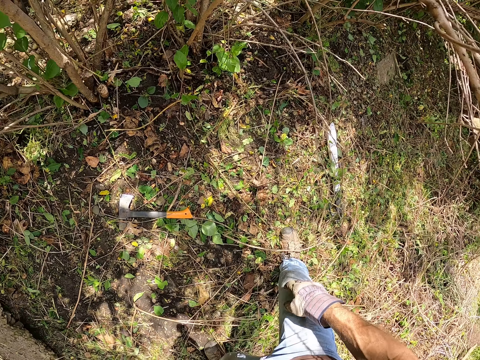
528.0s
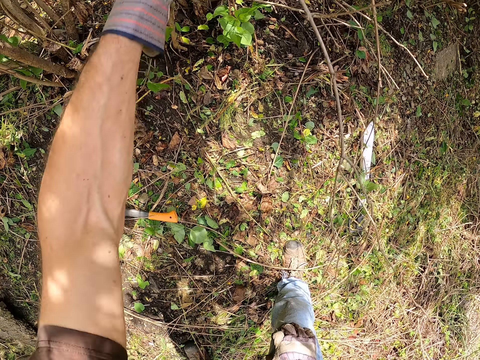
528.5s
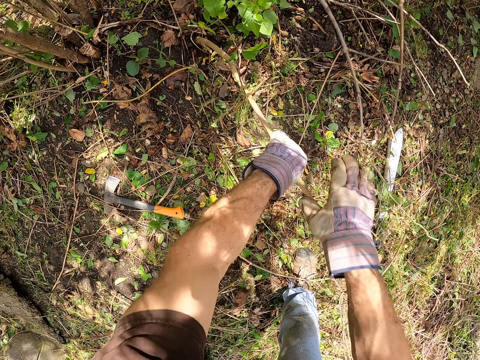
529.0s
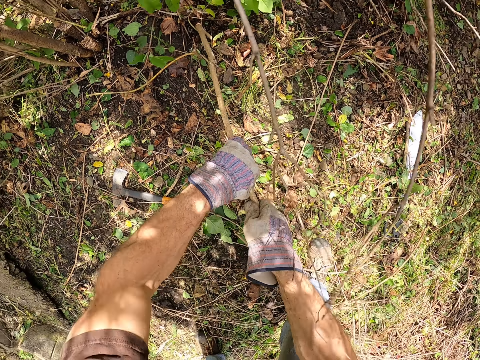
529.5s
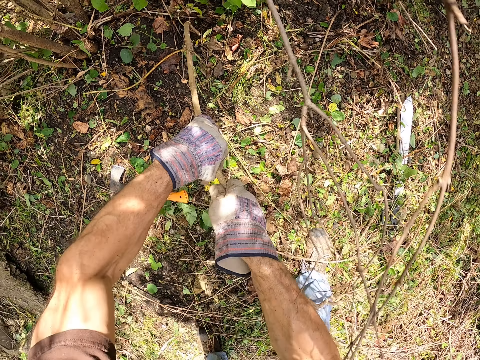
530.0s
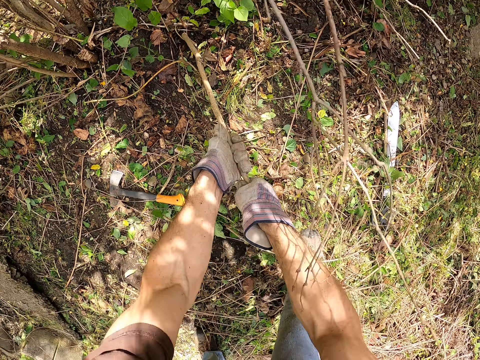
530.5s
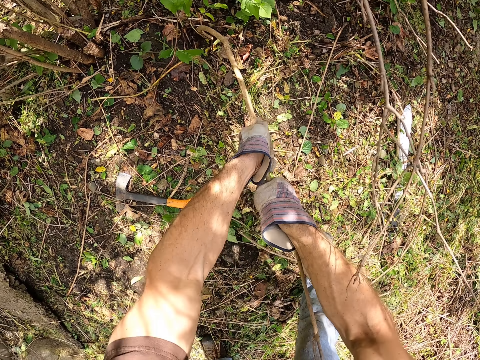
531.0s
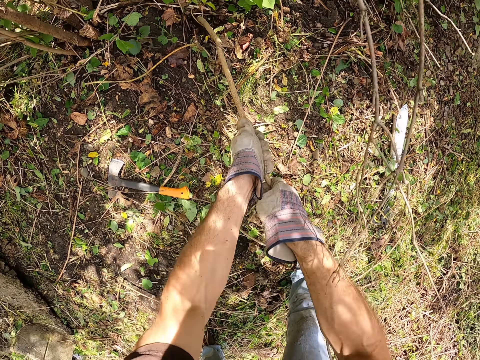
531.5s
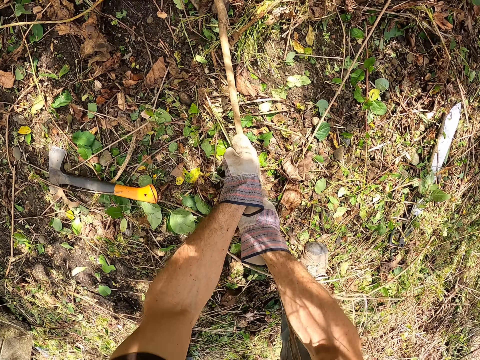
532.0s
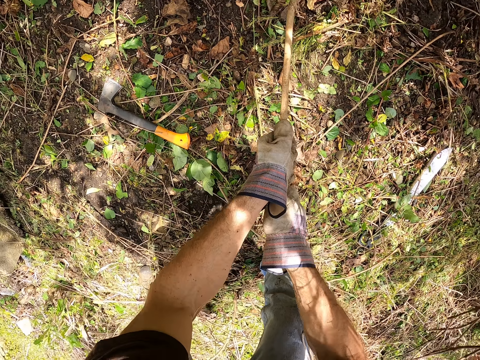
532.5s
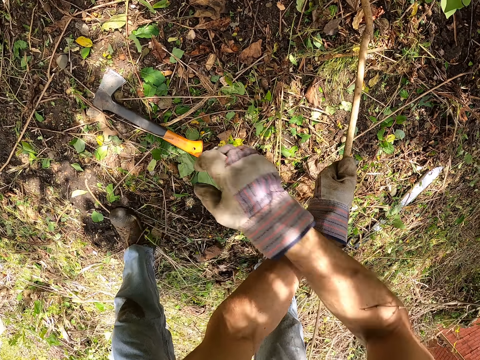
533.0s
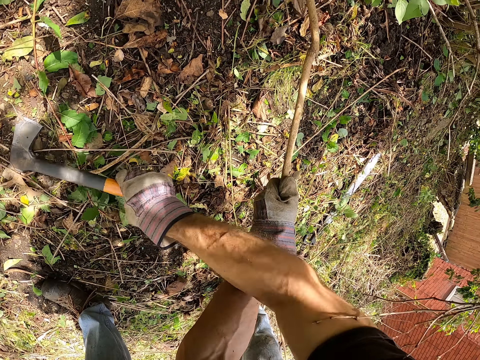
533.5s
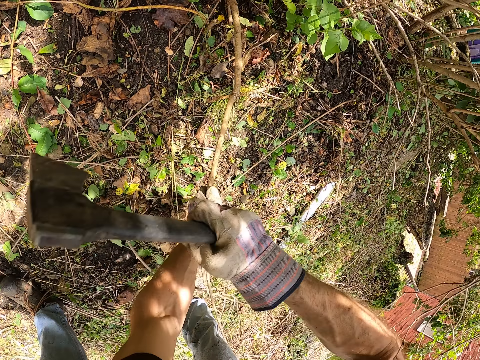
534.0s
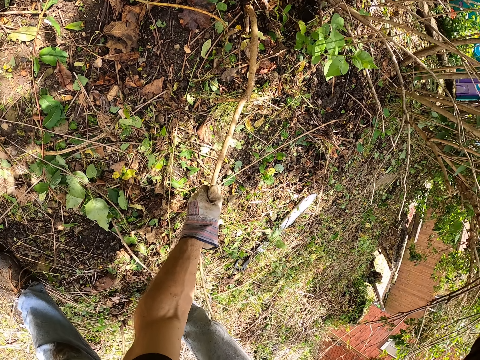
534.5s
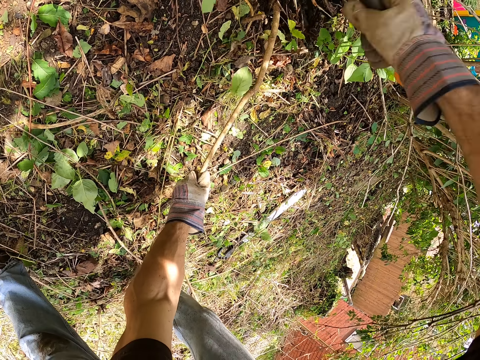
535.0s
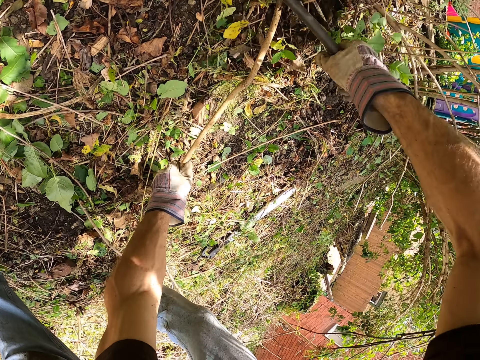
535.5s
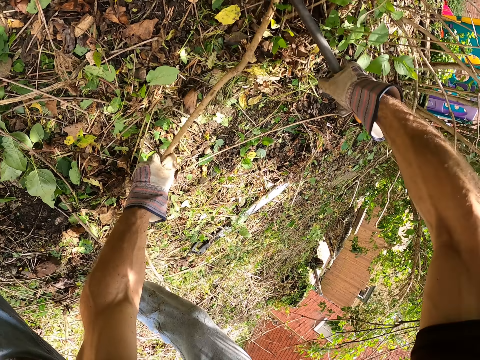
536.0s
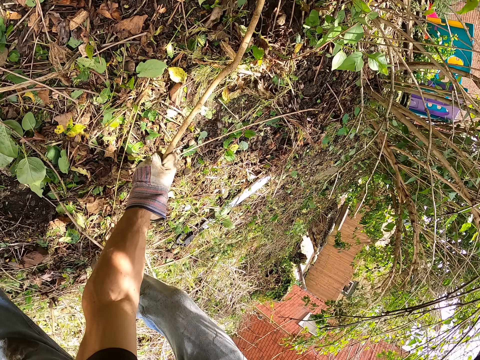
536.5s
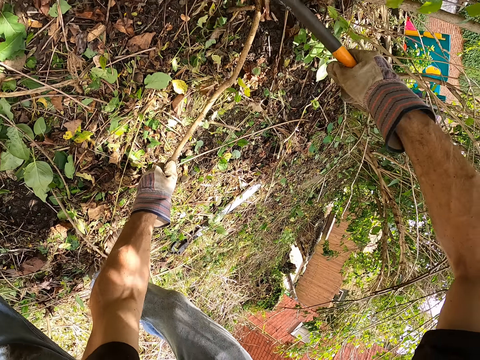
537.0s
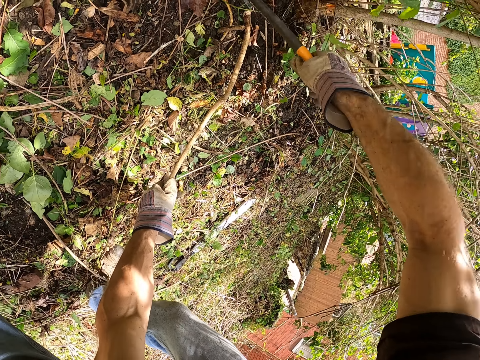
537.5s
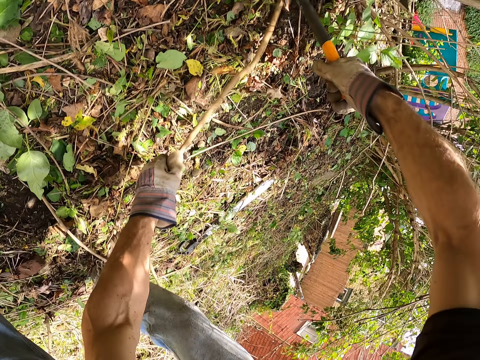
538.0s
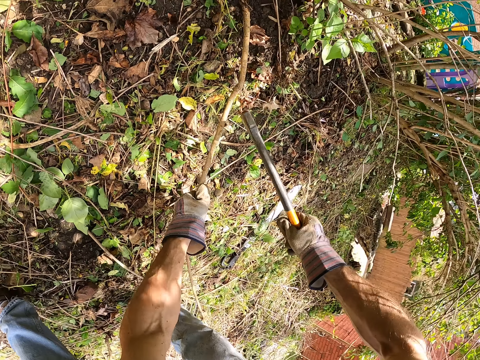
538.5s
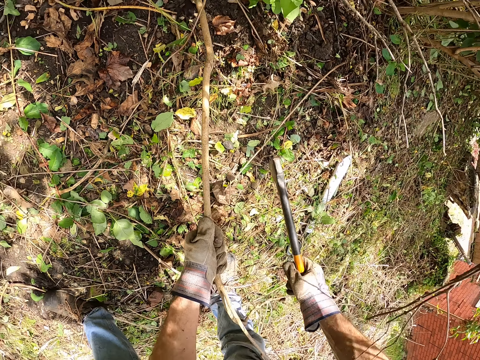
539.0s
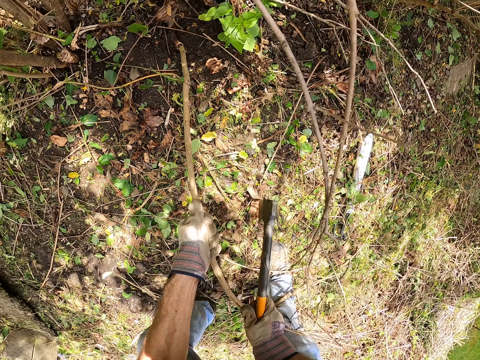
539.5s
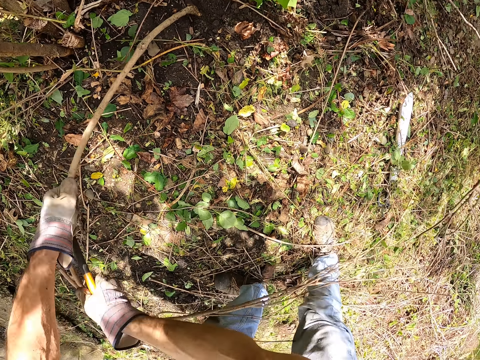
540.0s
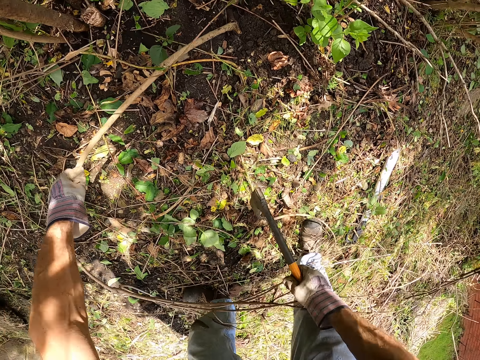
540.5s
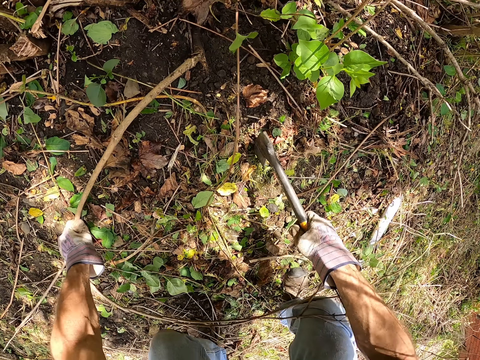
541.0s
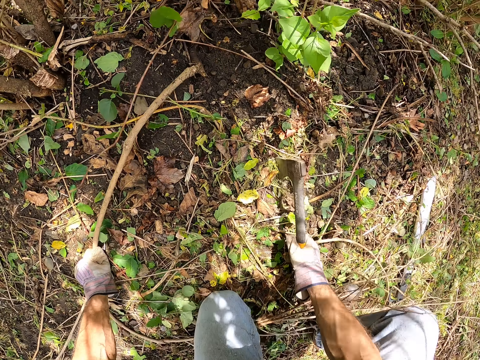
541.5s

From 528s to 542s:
The camera wearer pulls sticks beside the second tree with his hands. He picks up the axe on the ground with his right hand. He cuts the sticks beside the second tree branch with the axe in his right hand. He pulls a plant.

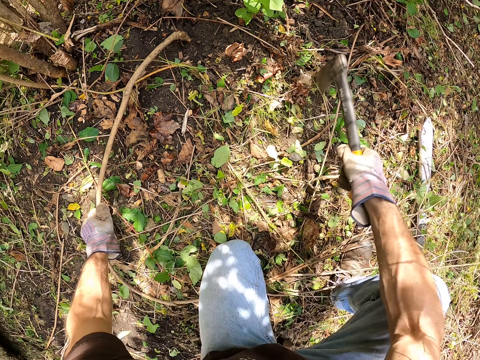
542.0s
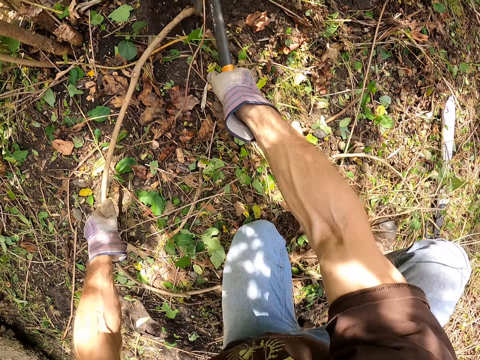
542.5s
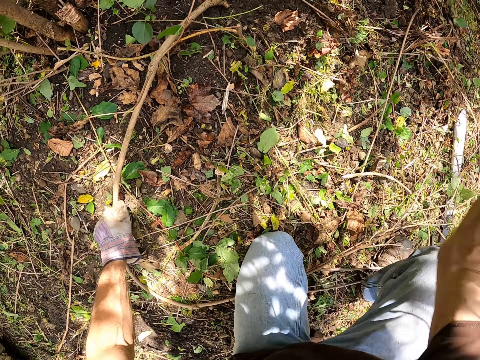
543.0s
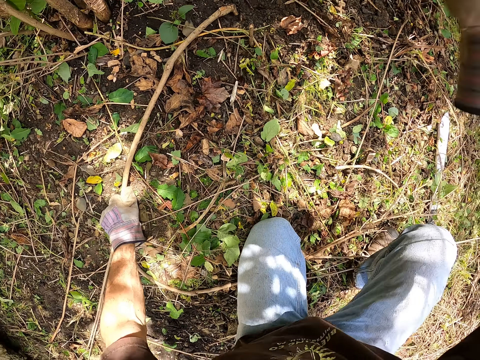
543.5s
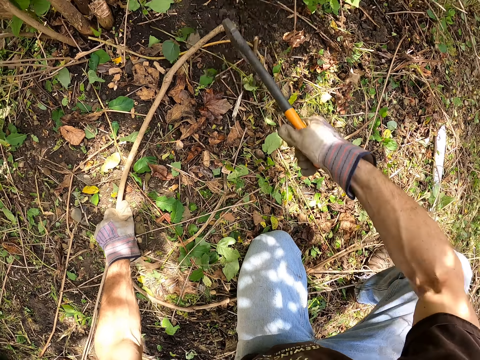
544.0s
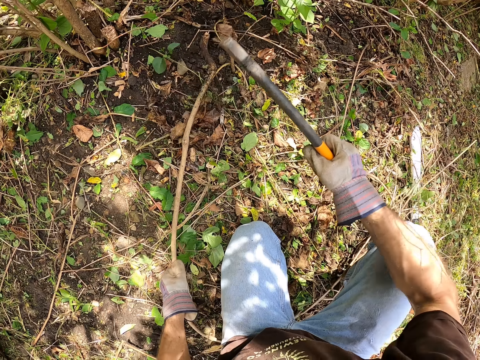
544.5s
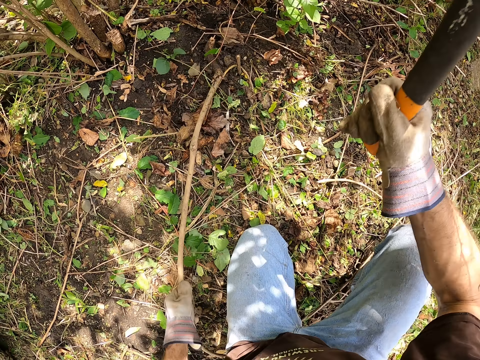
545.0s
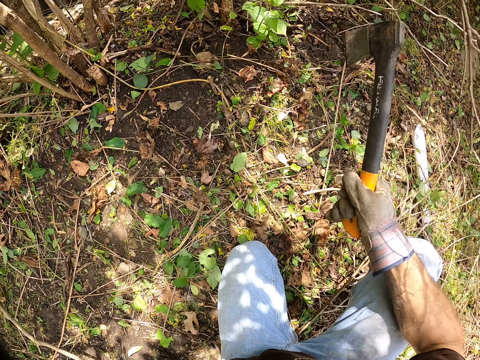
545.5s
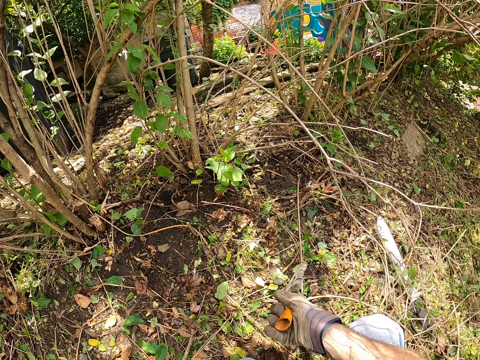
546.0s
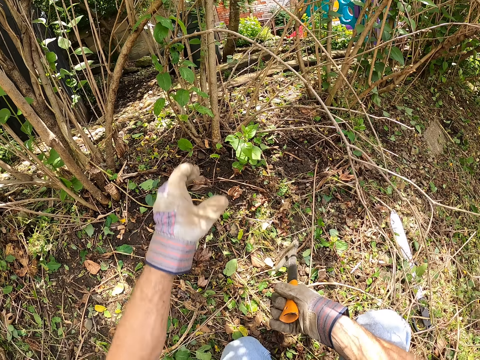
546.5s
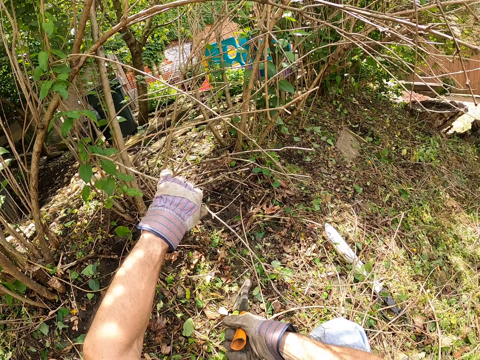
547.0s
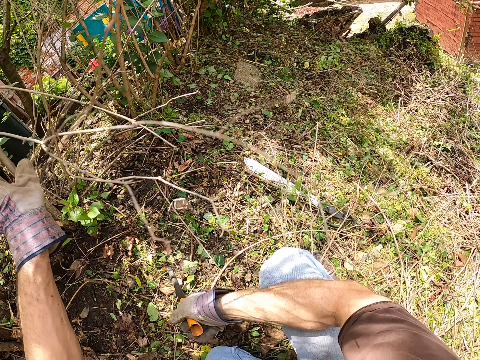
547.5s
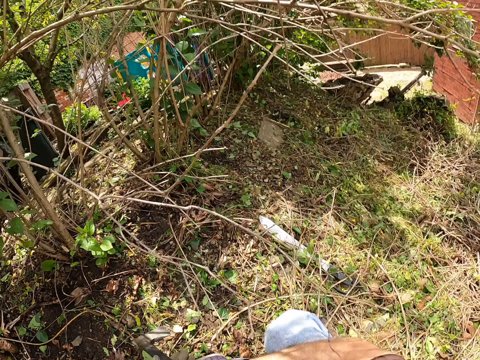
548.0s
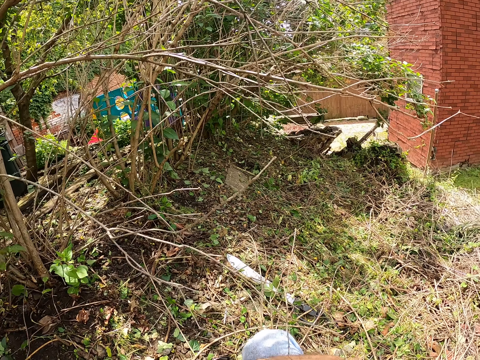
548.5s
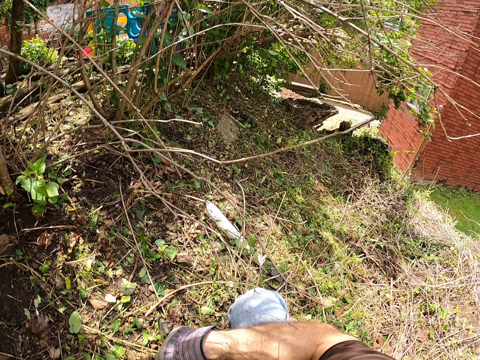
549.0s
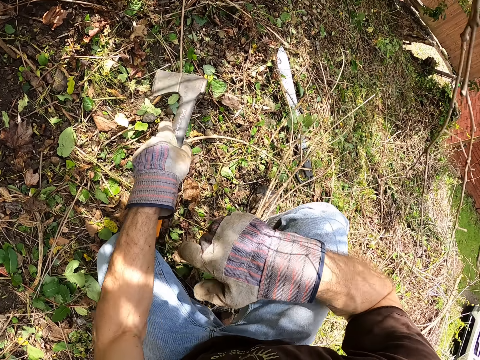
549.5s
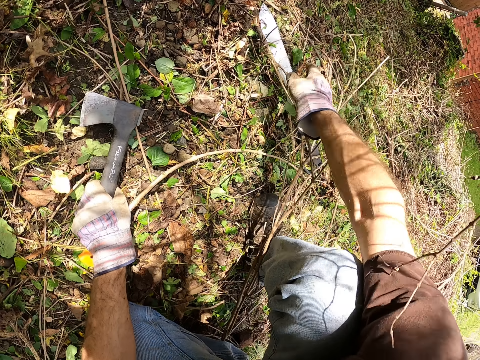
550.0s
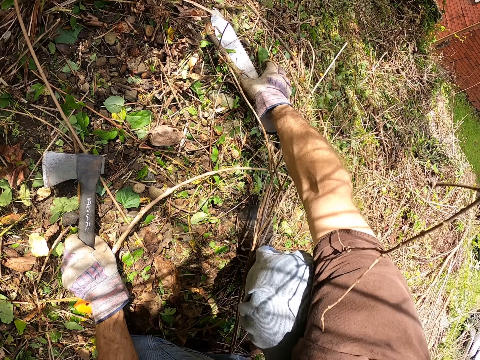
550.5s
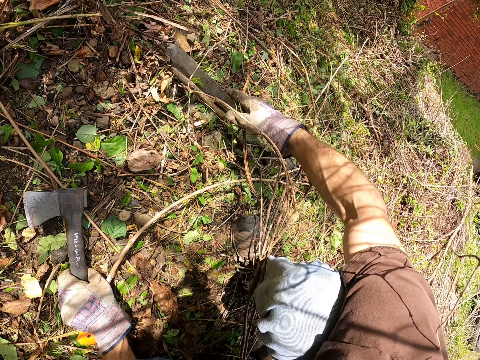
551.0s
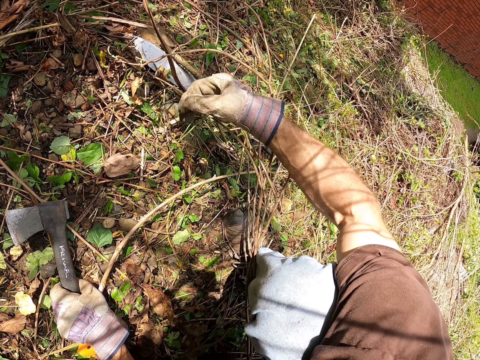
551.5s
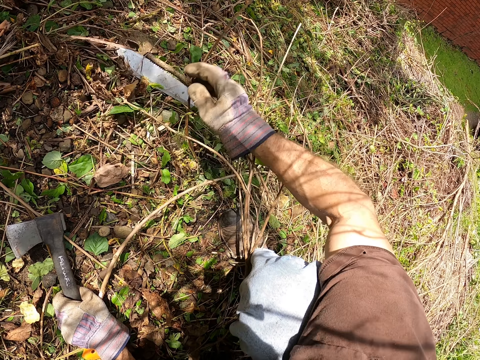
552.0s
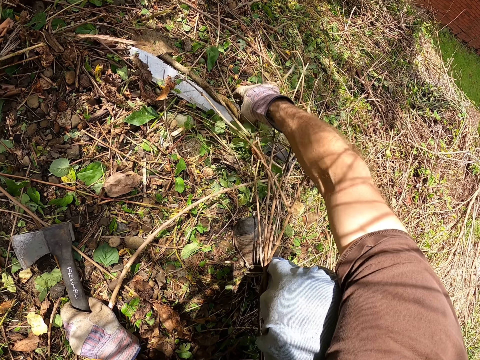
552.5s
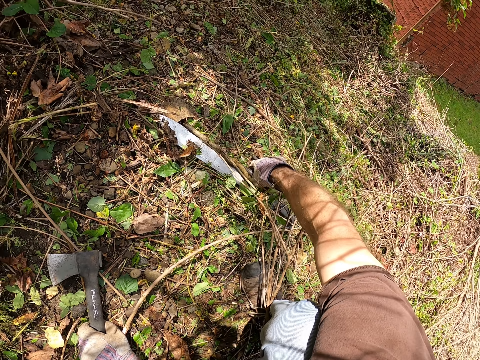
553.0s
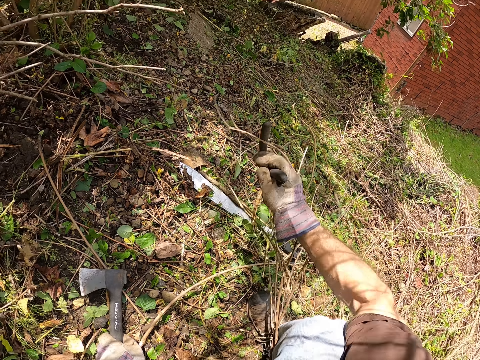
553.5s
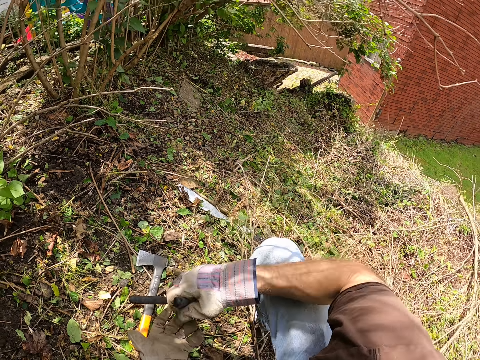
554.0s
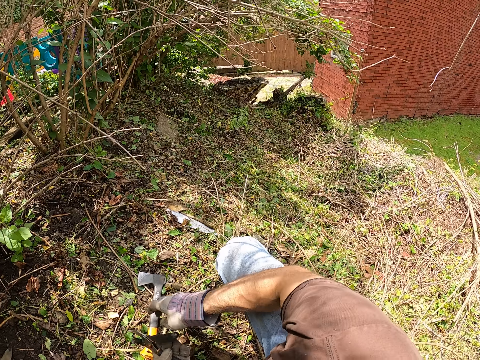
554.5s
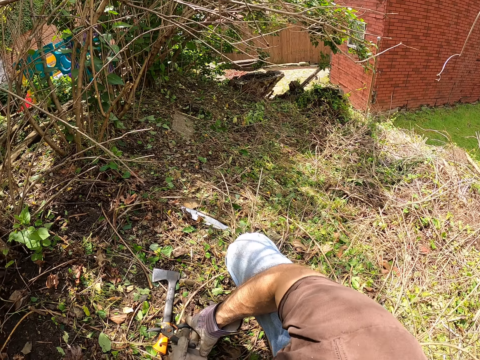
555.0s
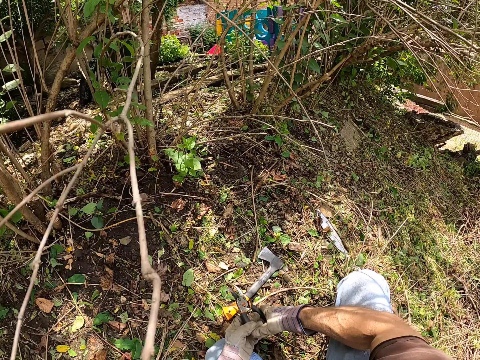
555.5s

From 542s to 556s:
The camera wearer cuts the plant with the hatchet. He pulls out the stick beside the second tree branch from the ground with his left hand. He holds a plant. He passes the axe to his left hand. He looks around. He checks for the plier on the floor with his right hand. He picks up the plier, the pruning shears, on the floor with his right hand. He looks around.
